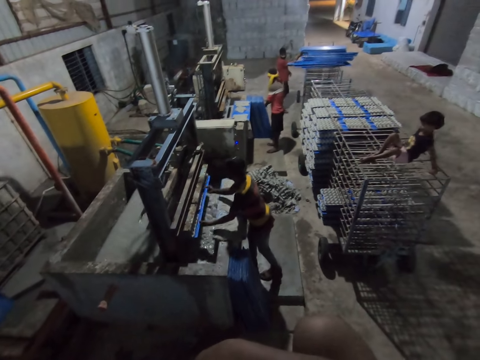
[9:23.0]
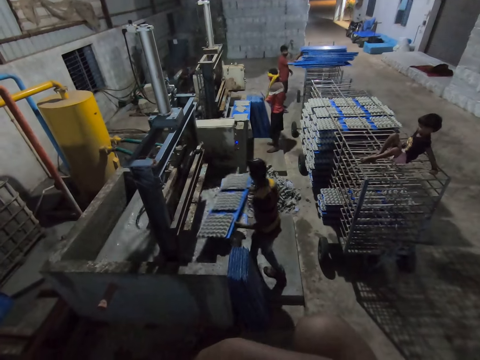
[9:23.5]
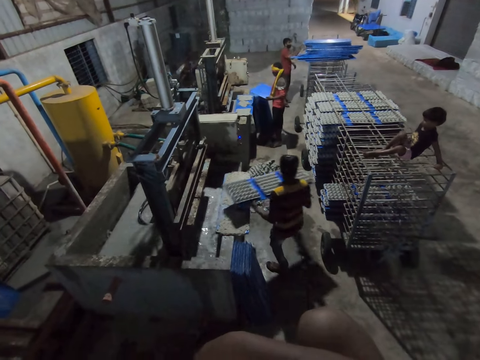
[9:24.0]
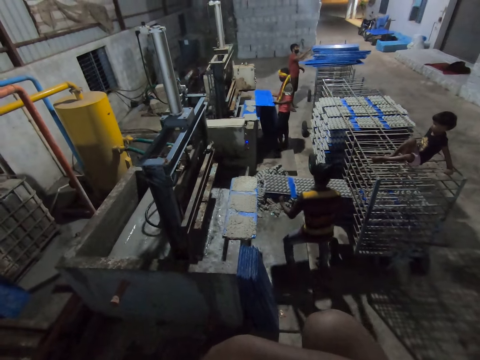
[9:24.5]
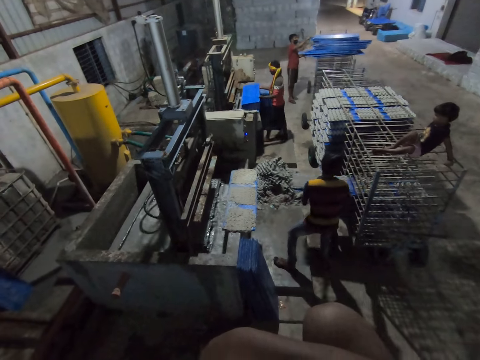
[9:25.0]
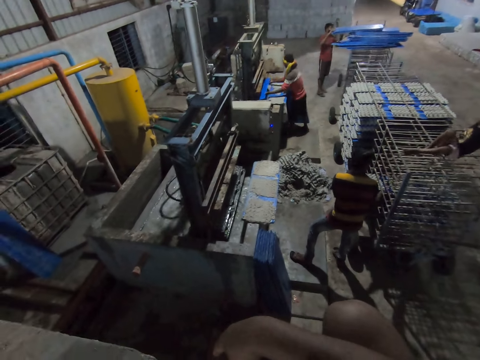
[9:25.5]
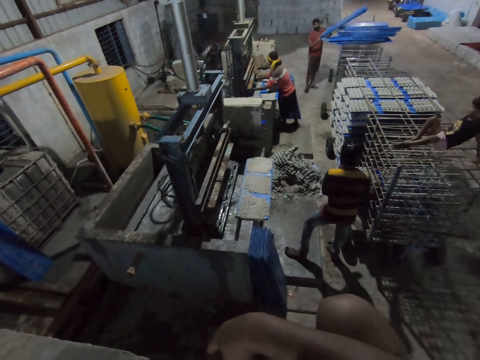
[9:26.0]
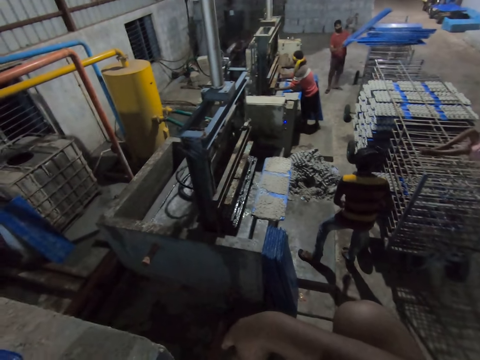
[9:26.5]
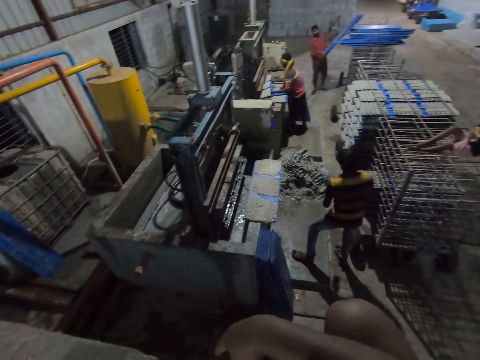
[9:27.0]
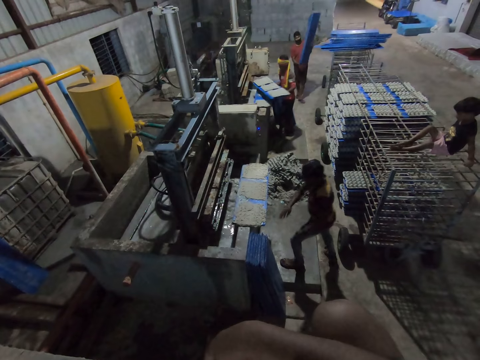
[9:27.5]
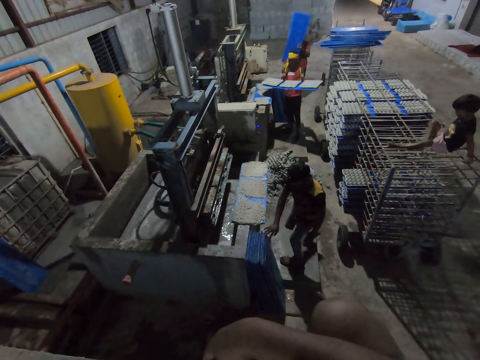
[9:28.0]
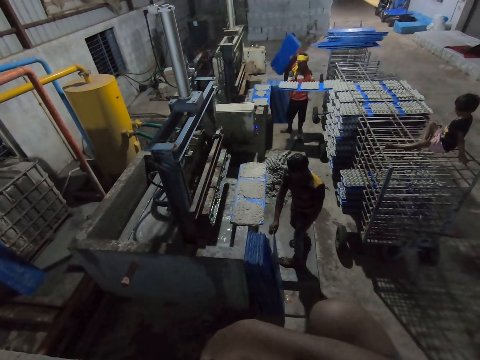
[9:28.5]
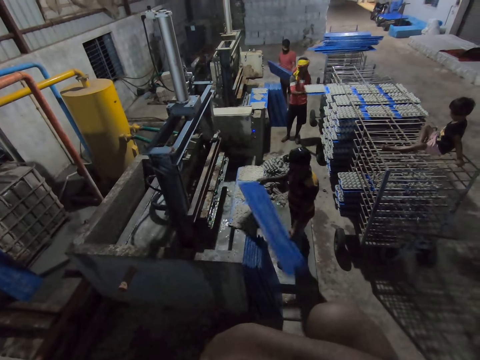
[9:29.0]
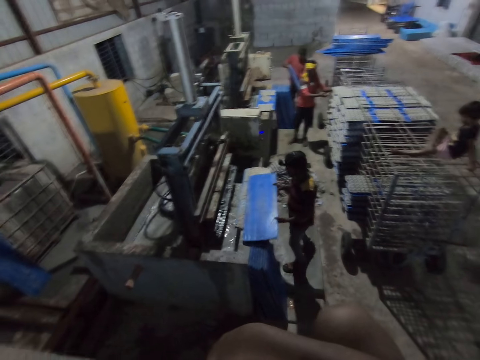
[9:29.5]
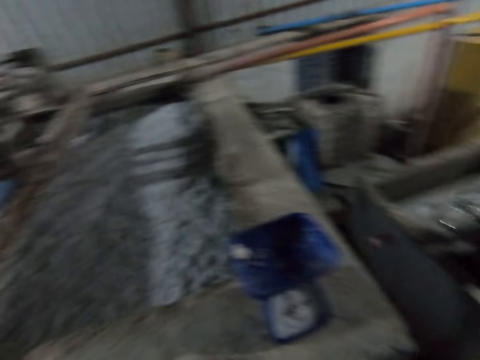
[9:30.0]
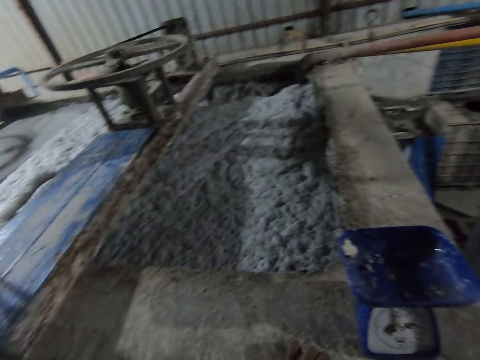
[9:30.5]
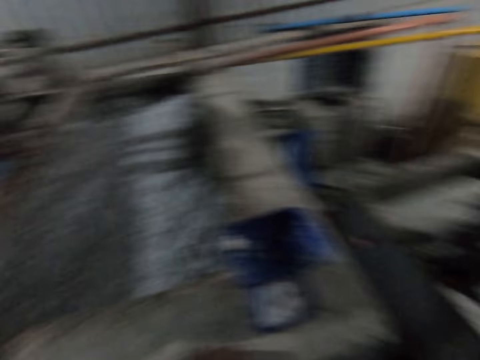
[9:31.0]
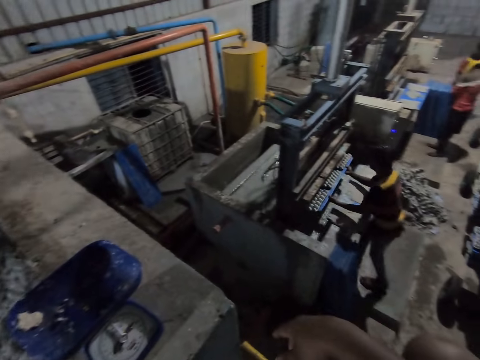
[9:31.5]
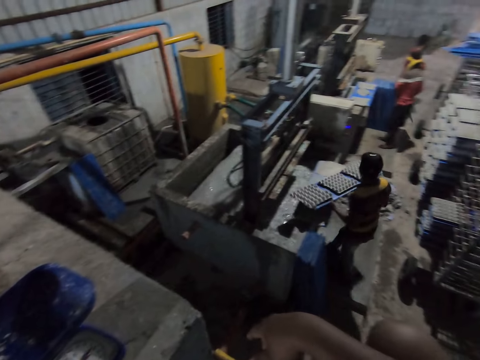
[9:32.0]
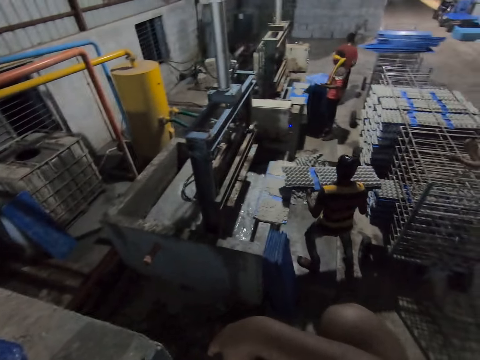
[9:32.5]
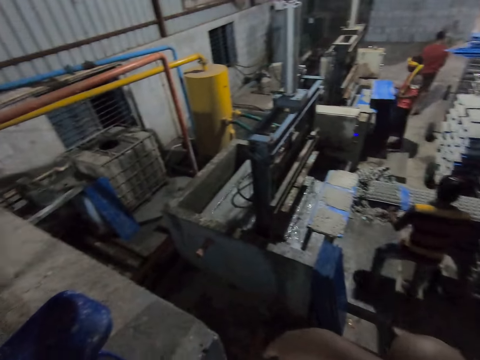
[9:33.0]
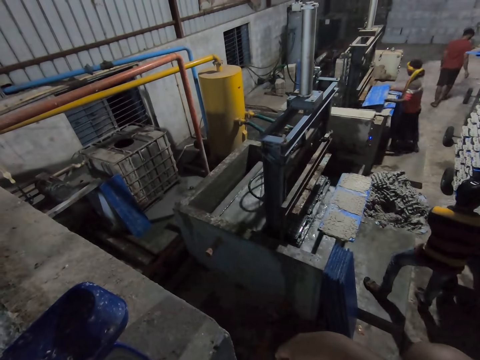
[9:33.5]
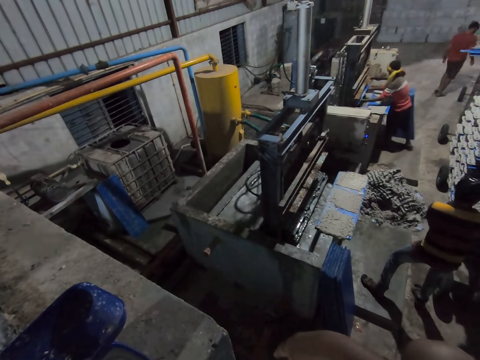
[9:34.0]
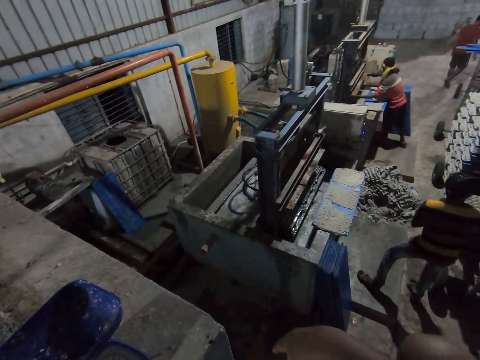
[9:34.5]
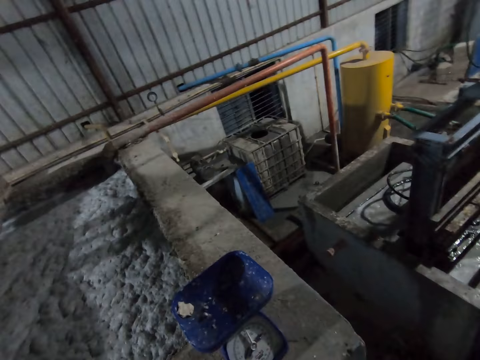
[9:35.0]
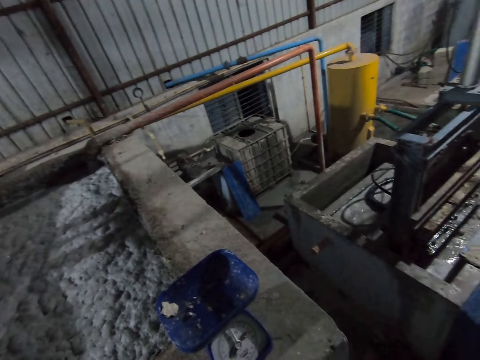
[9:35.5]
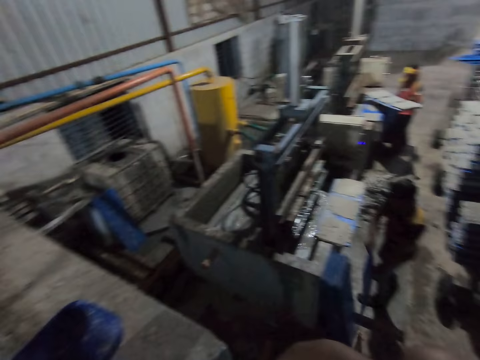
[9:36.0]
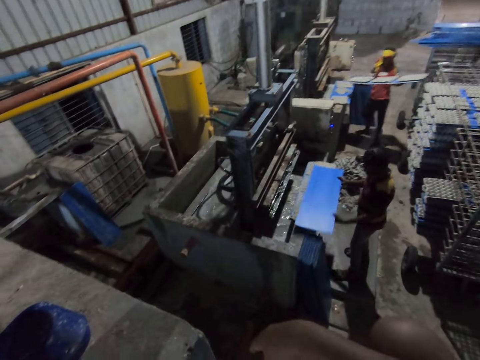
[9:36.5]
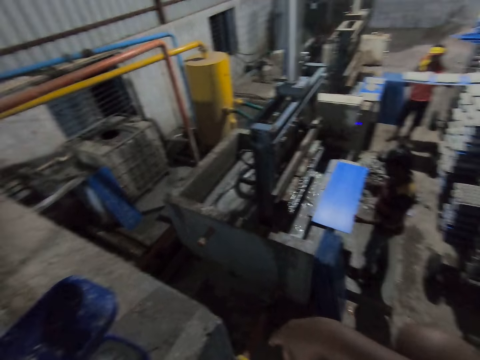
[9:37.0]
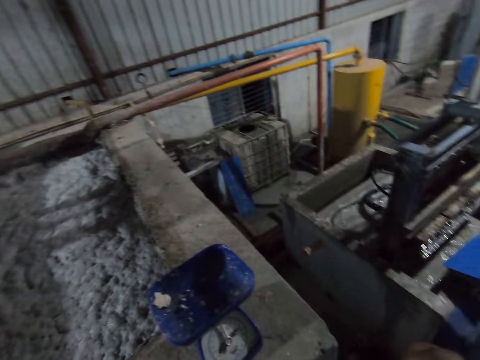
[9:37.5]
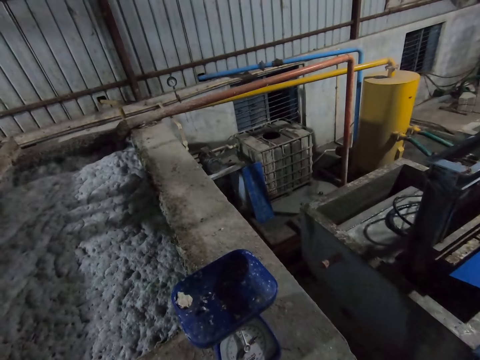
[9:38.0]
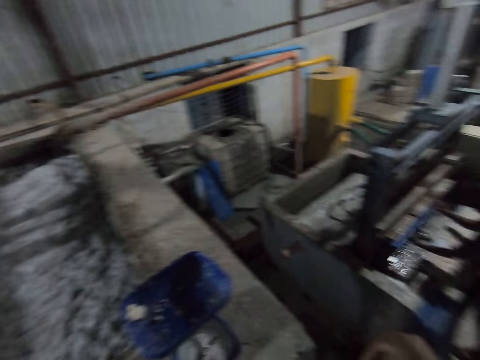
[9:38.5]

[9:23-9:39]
A man picks a polypropylene plastic from the floor with both hands. Another man removes the polypropylene plastic from the egg crate making machine with both hands. The second man drops the polypropylene plastic in the rack with both hands. The first man puts the polypropylene plastic into the egg crate making machine with both hands and removes the polypropylene plastic from the egg crate making machine with both hands. The second man picks the polypropylene plastic from the floor with both hands. The first man drops the polypropylene plastic in the rack with both hands. A third man drops the polypropylene plastic on the floor with both hands. The second man drops the polypropylene plastic on the egg crate making machine with both hands and picks the polypropylene plastic from the egg crate making machine with both hands. The camera wearer looks around. The second man removes the polypropylene plastic from the egg crate making machine with both hands. The first man picks the polypropylene plastic from the floor with both hands. The second man drops the polypropylene plastic in the rack with both hands. The first man puts the polypropylene plastic into the egg crate making machine with both hands. The camera wearer looks around. The first man removes the polypropylene plastic from the egg crate making machine with both hands. The second man picks the polypropylene plastic from the floor with both hands and drops the polypropylene plastic on the egg crate making machine with both hands. The first man drops the polypropylene plastic in the rack with both hands. The second man picks the polypropylene plastic from the egg crate making machine with both hands and puts the polypropylene plastic into the egg crate making machine with both hands.

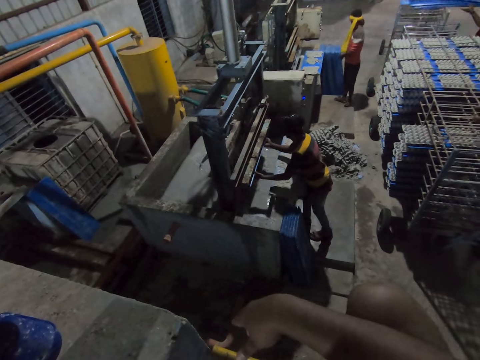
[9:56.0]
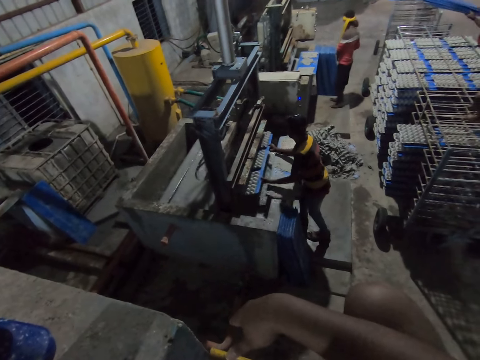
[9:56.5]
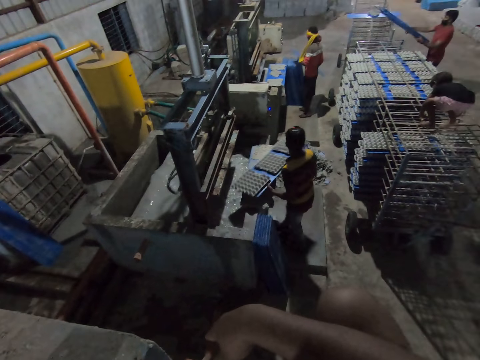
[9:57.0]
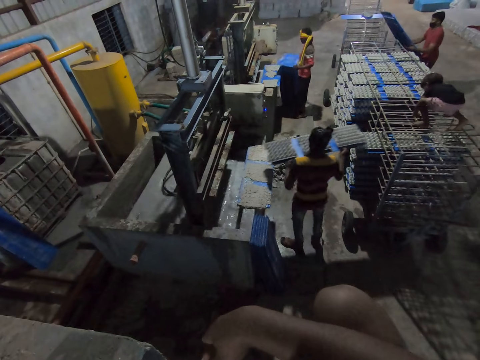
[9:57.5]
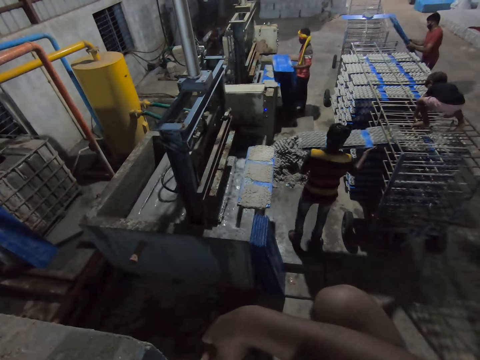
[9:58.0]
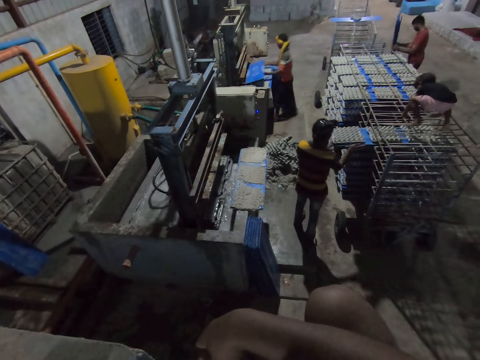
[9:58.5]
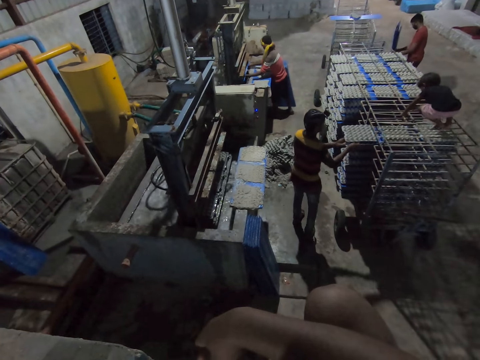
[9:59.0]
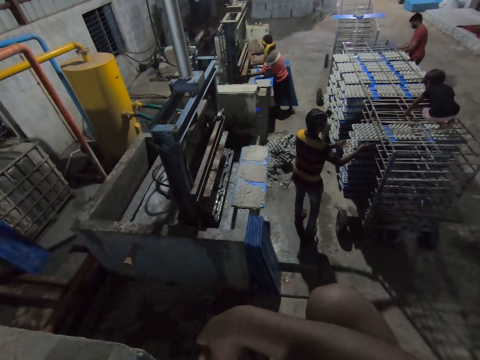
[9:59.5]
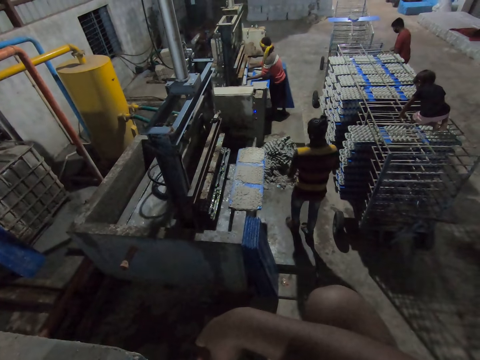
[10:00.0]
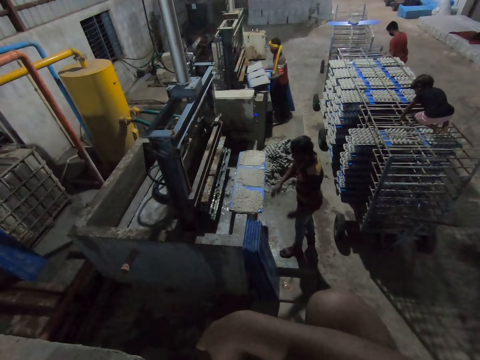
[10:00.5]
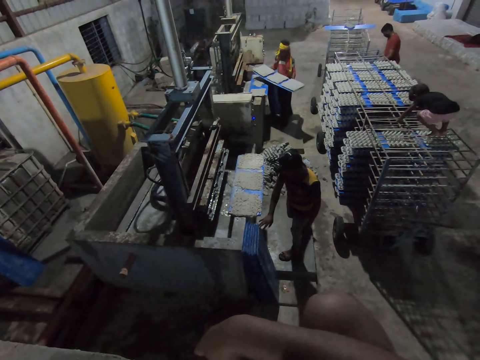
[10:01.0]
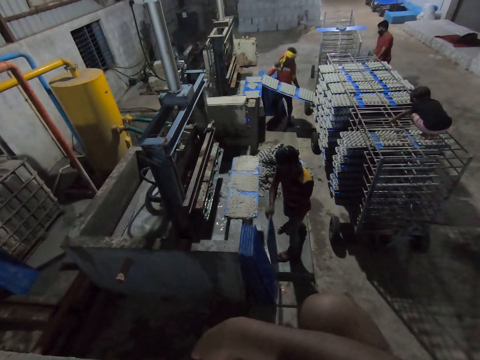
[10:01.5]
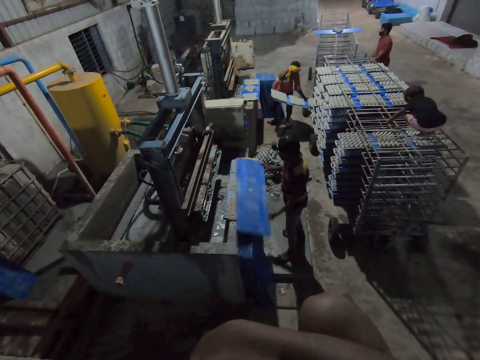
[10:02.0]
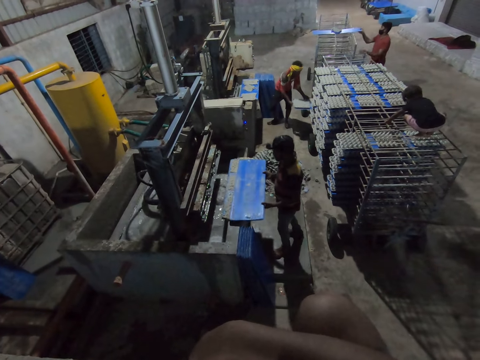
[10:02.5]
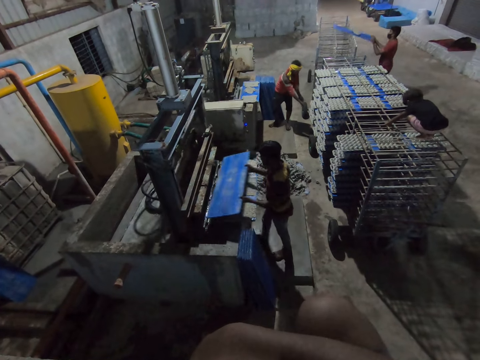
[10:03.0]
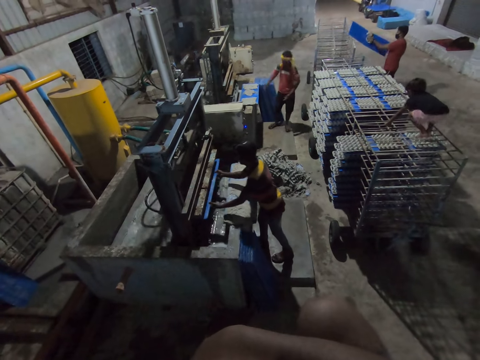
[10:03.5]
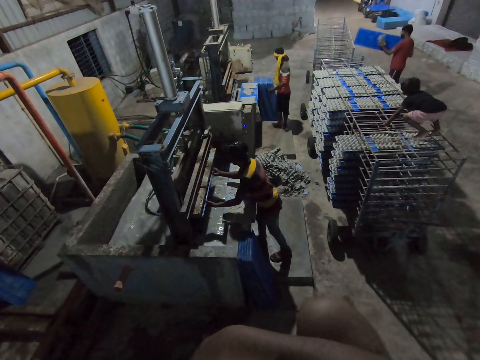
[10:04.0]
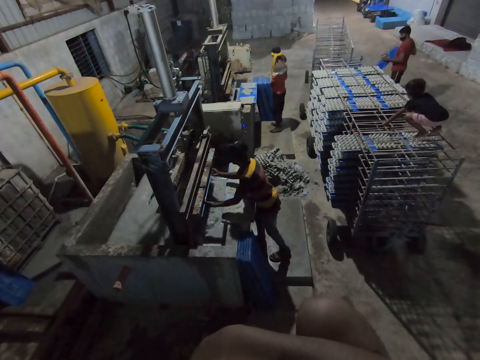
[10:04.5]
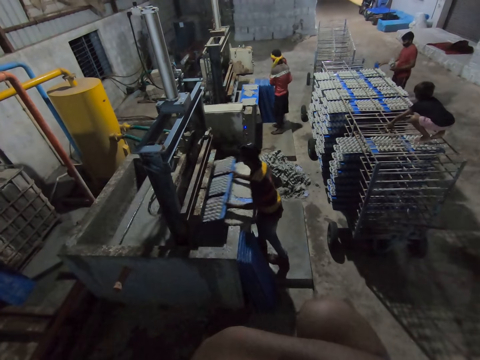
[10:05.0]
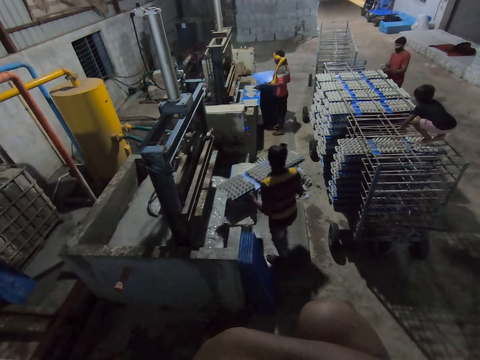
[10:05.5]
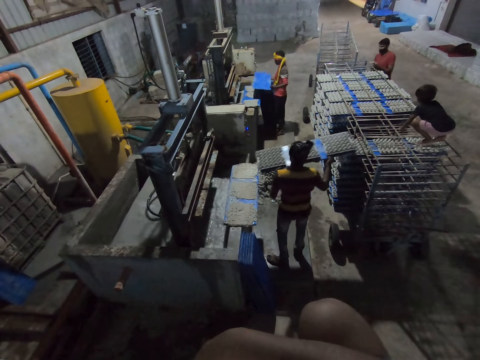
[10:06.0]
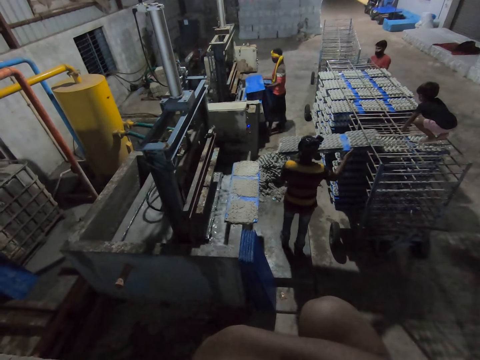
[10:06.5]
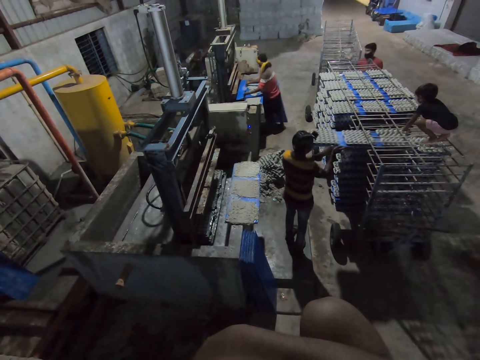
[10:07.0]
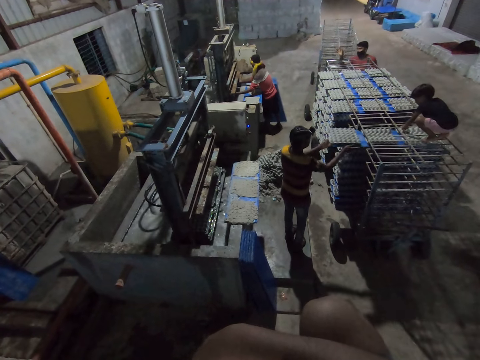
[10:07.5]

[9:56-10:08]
A man picks a polypropylene plastic from the floor with both hands. Another man picks some polypropylene plastic from the rack with both hands. A third man removes the polypropylene plastic from the egg crate making machine with both hands and drops the polypropylene plastic in the rack with both hands. The second man drops the polypropylene plastic on the floor with both hands. The first man puts the polypropylene plastic into the egg crate making machine with both hands and removes the polypropylene plastic from the egg crate making machine with both hands. The third man picks the polypropylene plastic from the floor with both hands and drops the polypropylene plastic on the egg crate making machine with both hands. The first man drops the polypropylene plastic in the rack with both hands. The second man picks the polypropylene plastic from the rack with his right hand. The third man picks the polypropylene plastic from the egg crate making machine with both hands and puts the polypropylene plastic into the egg crate making machine with both hands. The second man picks a piece of paper from the polypropylene plastic from the rack with his left hand. The first man picks the polypropylene plastic from the floor with both hands. The second man drops the polypropylene plastic on the floor with his right hand. The third man removes the polypropylene plastic from the egg crate making machine with both hands. The second man holds the paper with both hands. The third man drops the polypropylene plastic in the rack with both hands. The first man puts the polypropylene plastic into the egg crate making machine with both hands. The second man drops the paper on the floor with his right hand.
